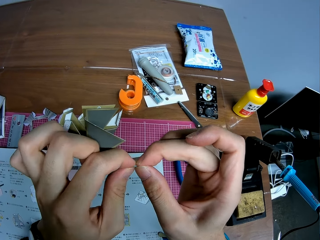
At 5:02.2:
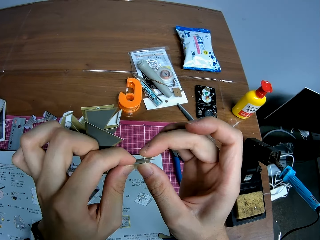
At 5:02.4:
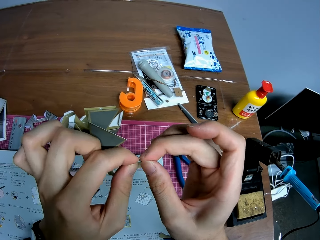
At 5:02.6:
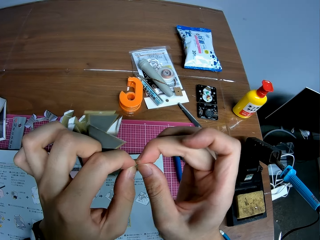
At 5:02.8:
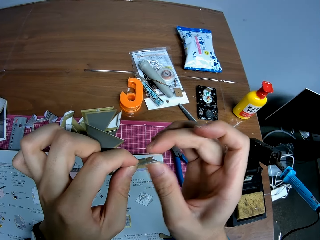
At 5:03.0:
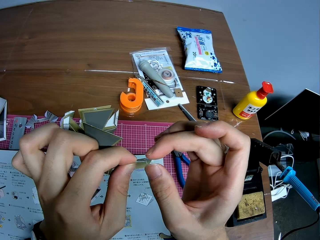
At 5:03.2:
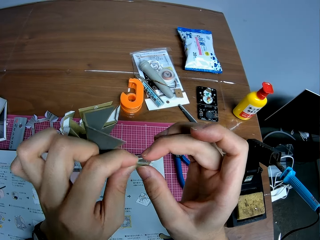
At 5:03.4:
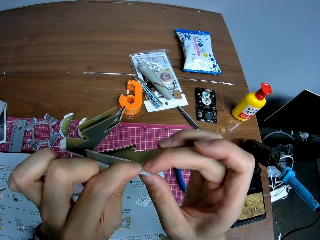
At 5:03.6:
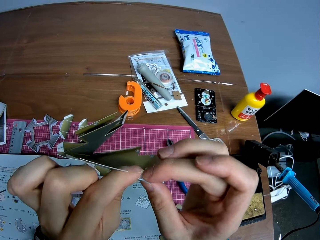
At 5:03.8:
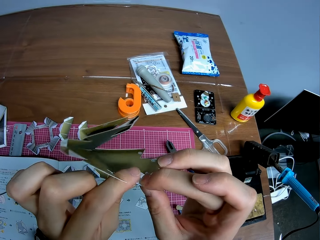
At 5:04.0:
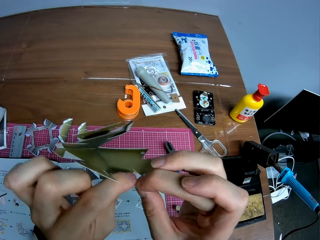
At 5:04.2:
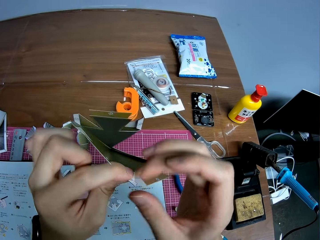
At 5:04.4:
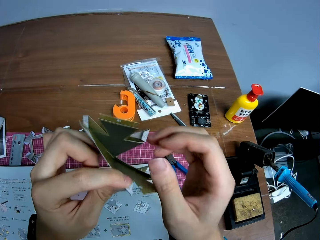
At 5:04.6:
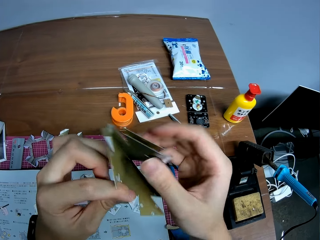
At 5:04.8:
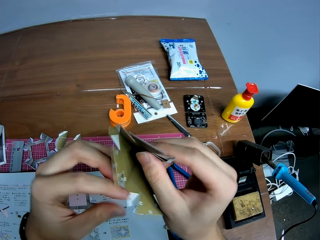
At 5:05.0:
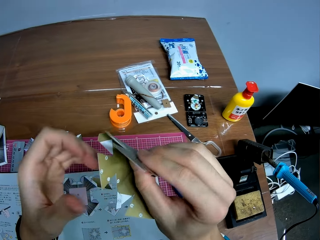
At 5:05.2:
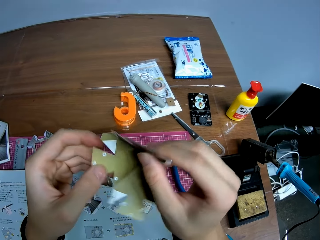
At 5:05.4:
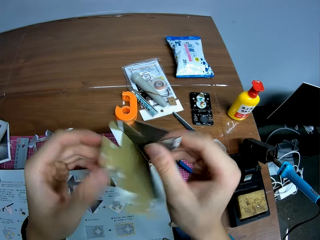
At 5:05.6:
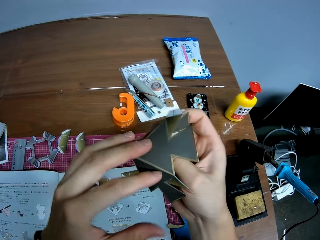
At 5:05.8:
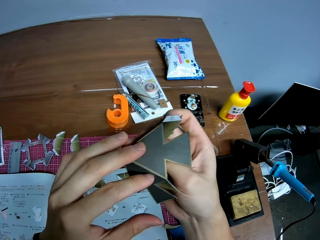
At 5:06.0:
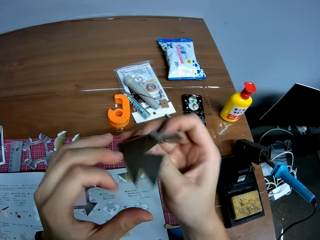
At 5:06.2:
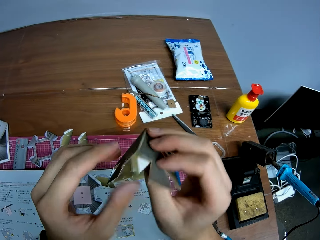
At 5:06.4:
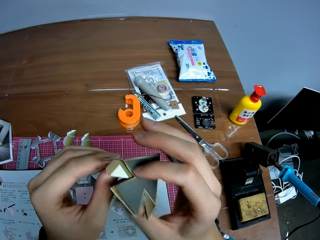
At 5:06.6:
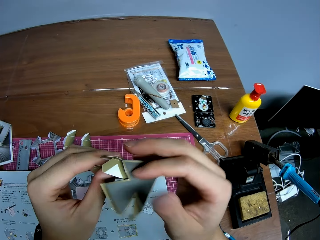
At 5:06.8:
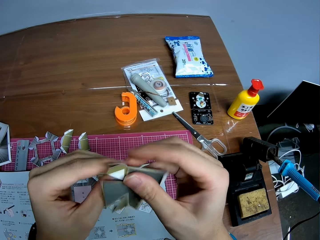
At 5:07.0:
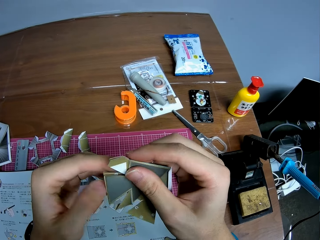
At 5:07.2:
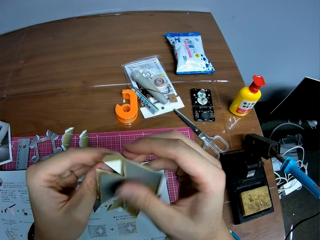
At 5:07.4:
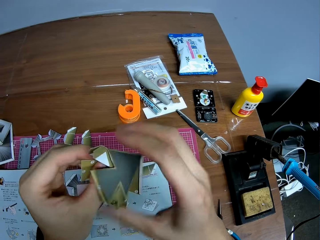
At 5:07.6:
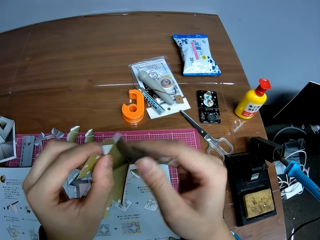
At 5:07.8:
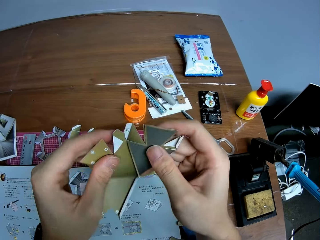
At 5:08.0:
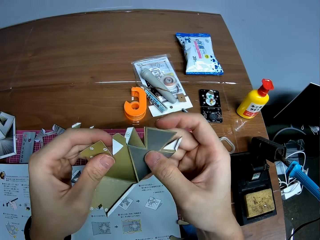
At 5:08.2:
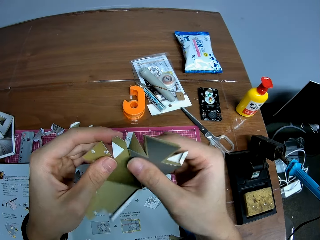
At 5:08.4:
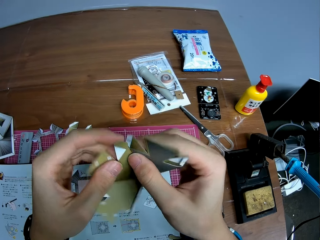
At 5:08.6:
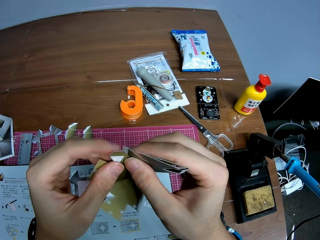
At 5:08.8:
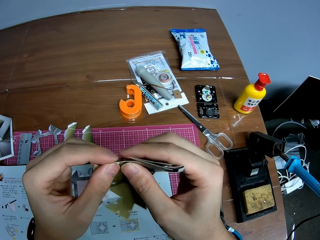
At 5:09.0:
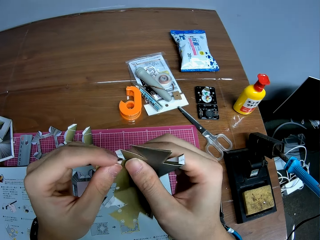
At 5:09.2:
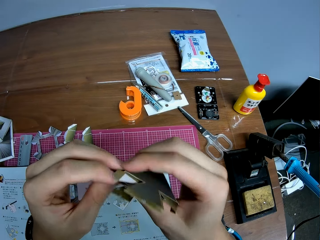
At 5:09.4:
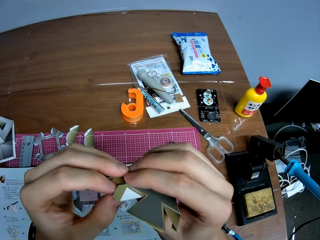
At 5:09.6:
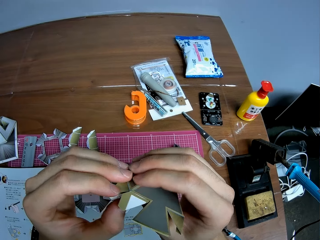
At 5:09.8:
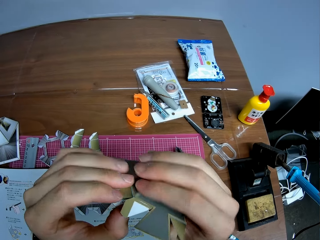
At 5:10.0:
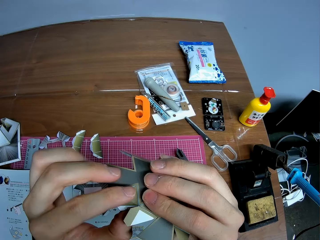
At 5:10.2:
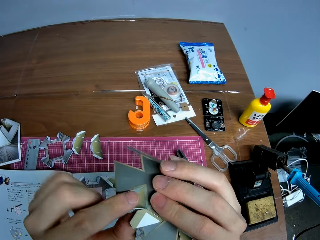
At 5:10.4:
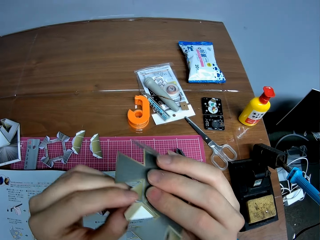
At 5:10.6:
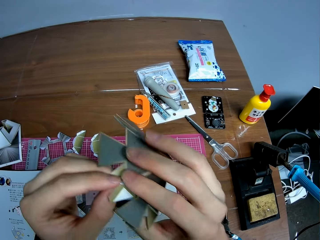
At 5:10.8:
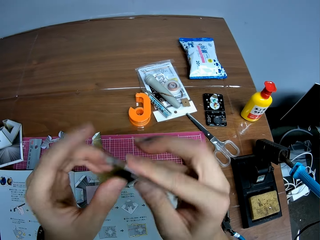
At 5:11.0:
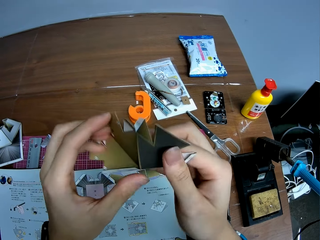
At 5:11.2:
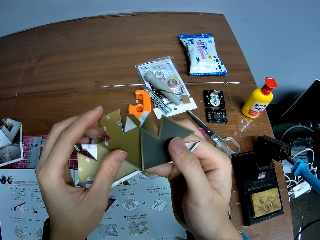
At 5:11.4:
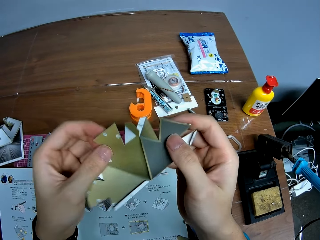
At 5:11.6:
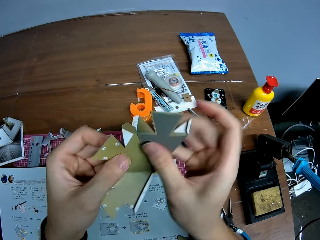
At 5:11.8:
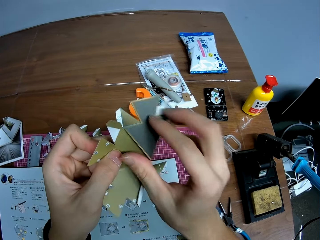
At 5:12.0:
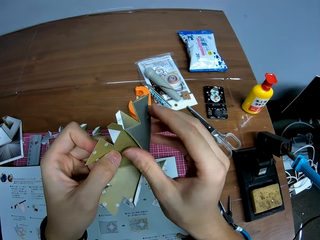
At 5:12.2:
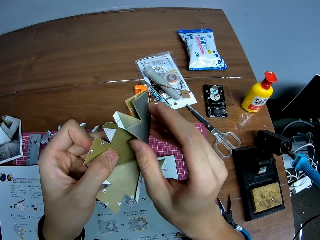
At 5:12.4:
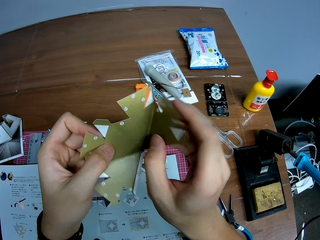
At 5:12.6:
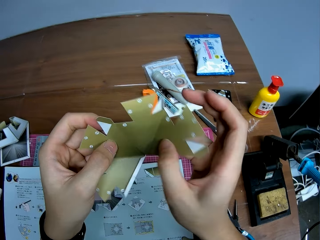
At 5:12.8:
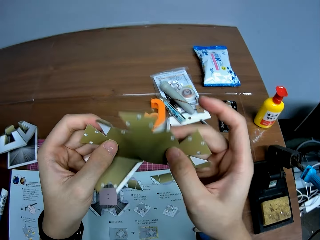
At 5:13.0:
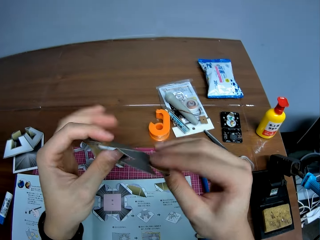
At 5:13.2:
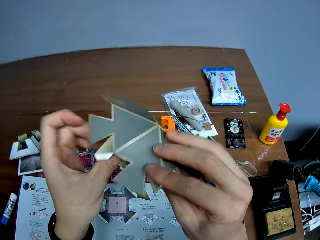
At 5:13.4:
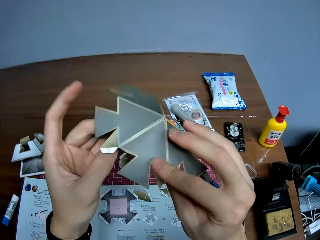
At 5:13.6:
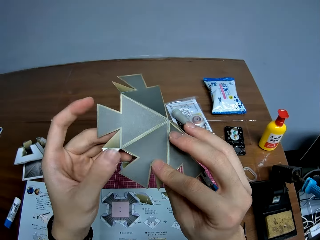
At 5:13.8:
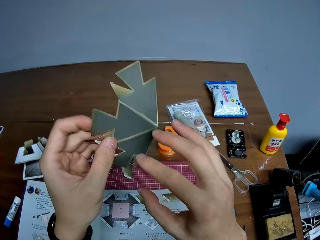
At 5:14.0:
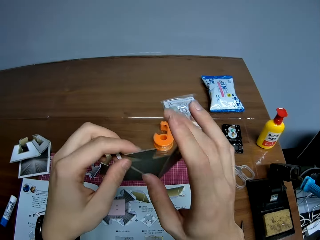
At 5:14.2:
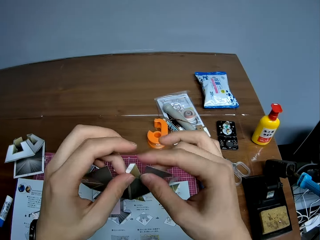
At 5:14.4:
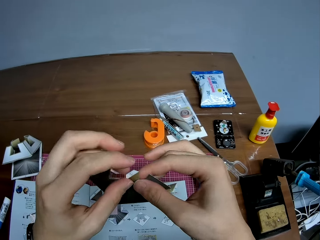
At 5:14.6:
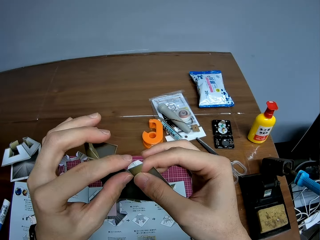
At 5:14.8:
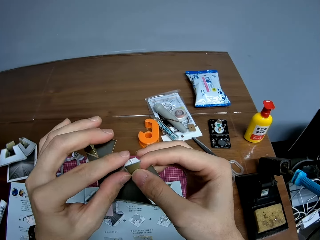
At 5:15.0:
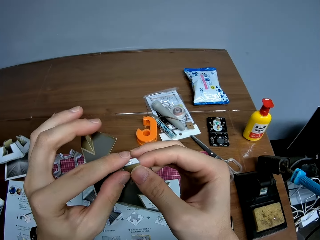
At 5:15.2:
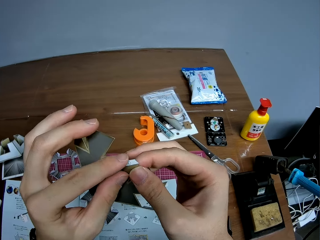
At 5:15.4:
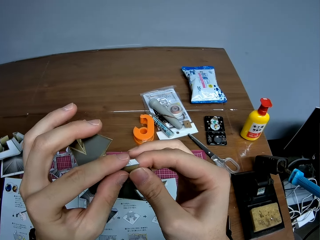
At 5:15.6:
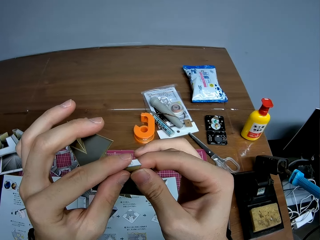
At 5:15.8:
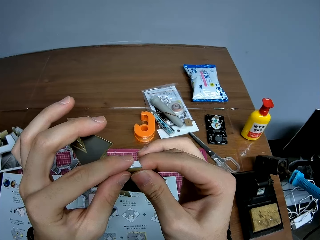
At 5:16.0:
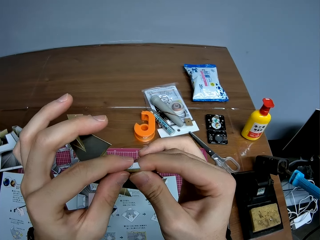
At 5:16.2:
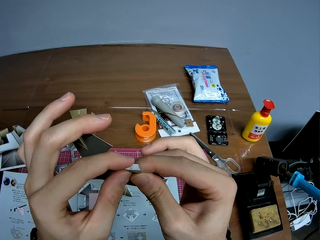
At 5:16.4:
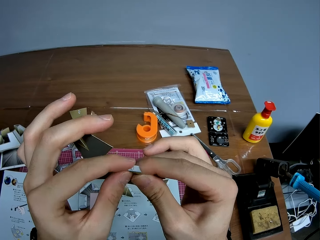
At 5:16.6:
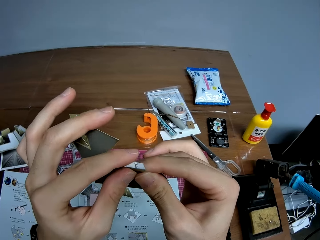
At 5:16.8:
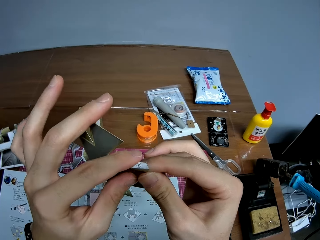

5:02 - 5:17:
The camera wearer looks at the model paper. They rotate the model paper. They fold the model paper. They press the model paper. They check the model paper. They open the model paper. They turn the model paper.

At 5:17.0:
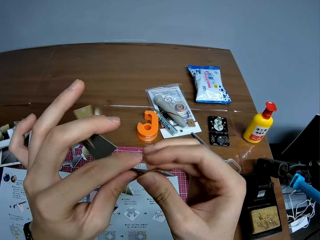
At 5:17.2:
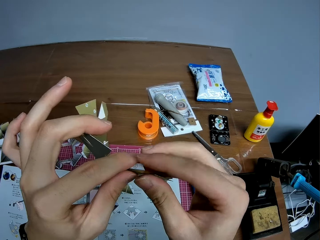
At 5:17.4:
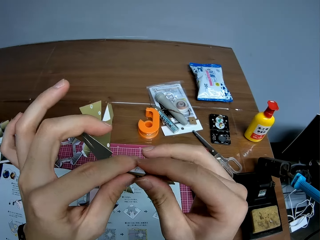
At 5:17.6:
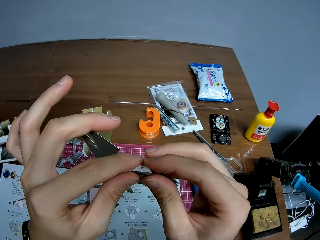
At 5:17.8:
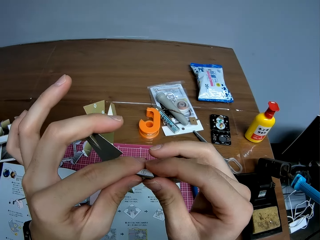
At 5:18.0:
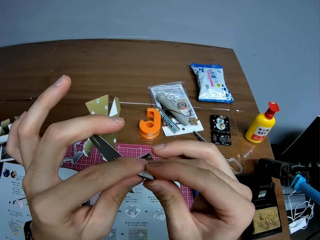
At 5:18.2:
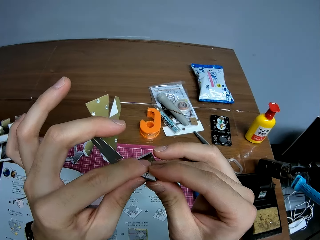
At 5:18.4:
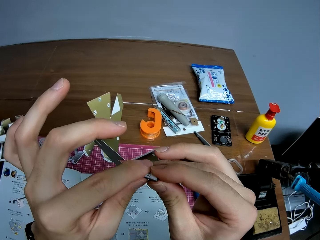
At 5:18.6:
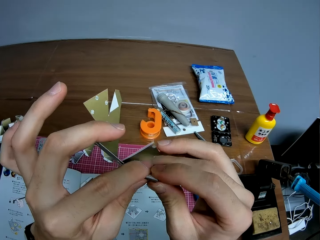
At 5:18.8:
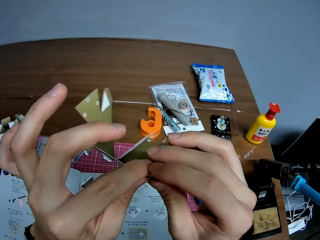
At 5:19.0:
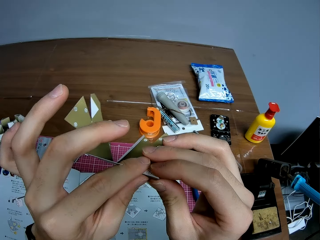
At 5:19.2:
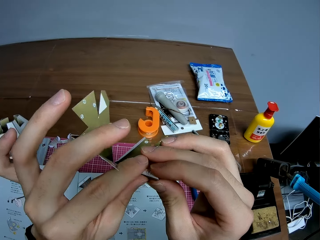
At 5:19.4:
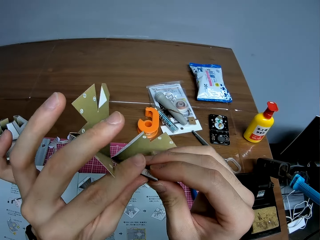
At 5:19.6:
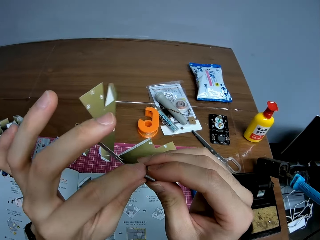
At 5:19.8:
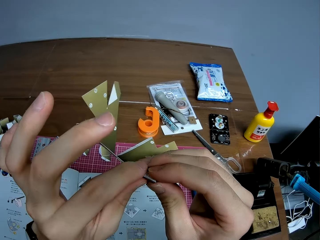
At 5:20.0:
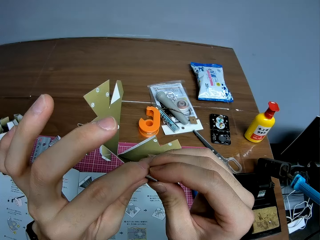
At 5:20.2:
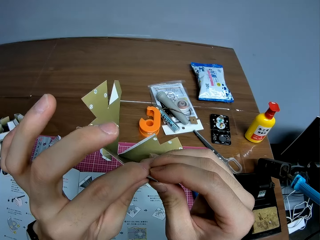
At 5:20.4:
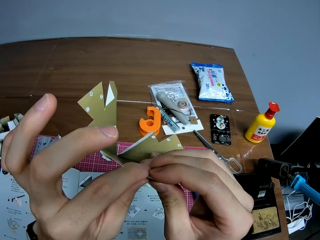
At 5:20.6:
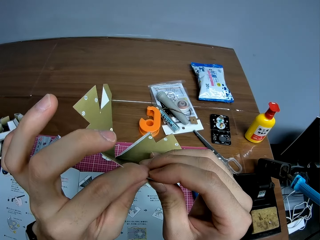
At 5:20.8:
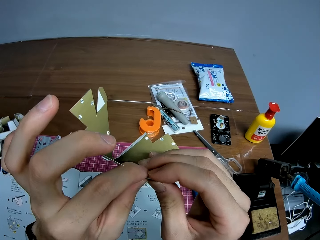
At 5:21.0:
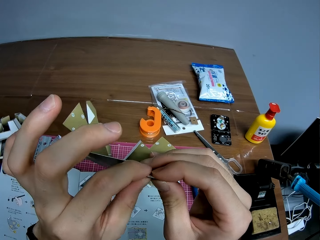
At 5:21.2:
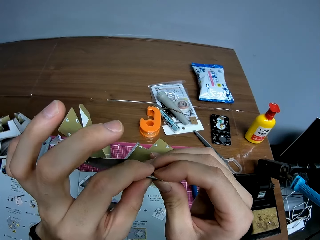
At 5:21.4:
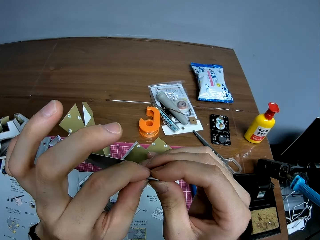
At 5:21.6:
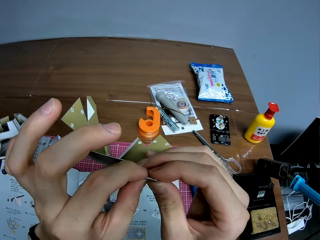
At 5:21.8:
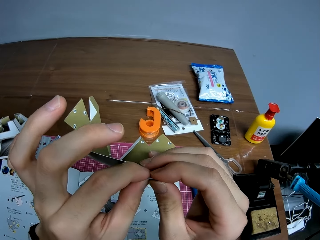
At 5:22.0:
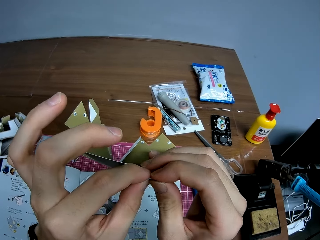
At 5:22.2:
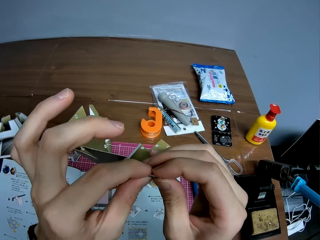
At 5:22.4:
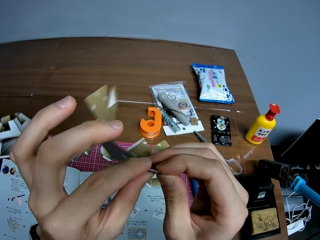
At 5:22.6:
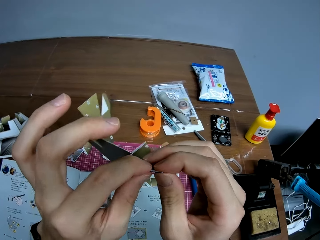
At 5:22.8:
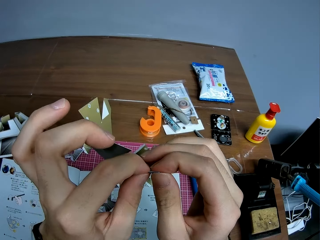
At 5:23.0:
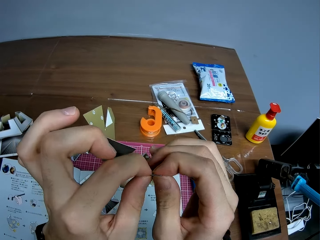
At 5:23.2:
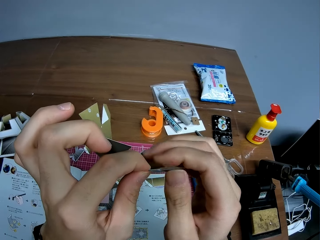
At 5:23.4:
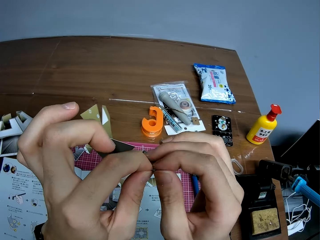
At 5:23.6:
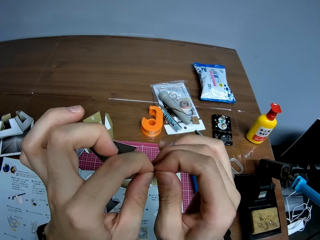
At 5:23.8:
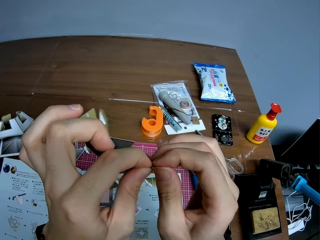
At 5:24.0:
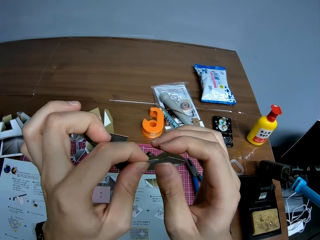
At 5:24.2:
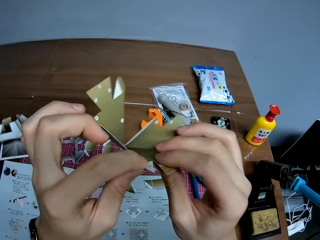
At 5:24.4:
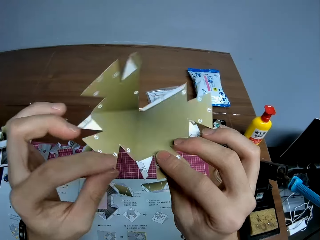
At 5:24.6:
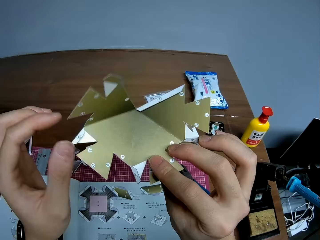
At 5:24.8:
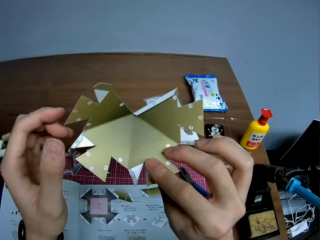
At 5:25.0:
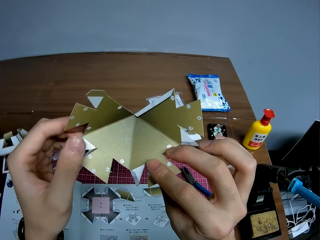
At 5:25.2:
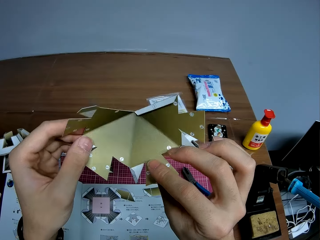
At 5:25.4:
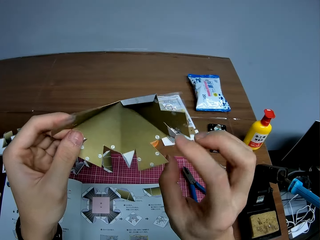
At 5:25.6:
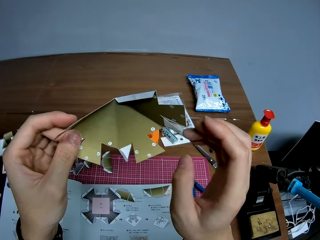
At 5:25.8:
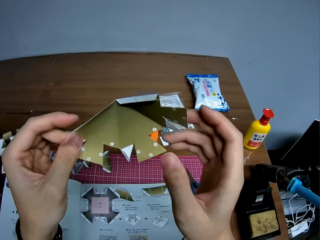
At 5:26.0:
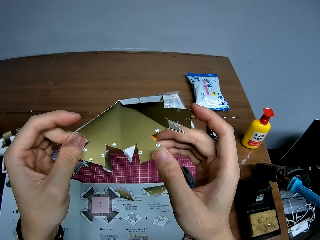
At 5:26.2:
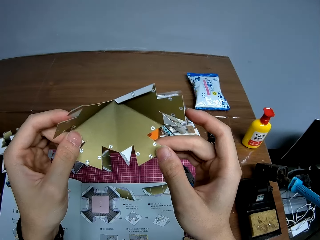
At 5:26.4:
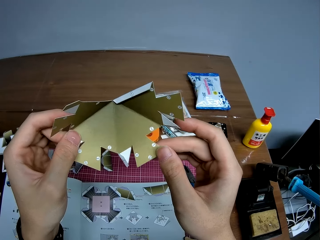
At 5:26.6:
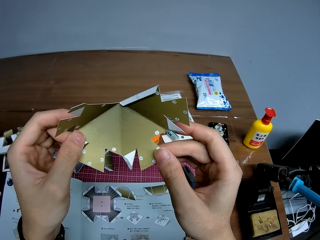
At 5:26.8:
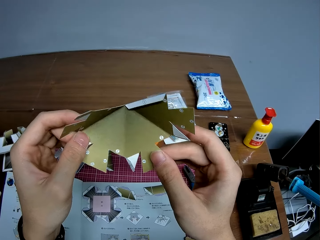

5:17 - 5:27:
The camera wearer folds the model paper. They look at the model paper.
